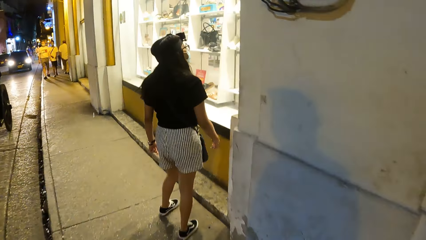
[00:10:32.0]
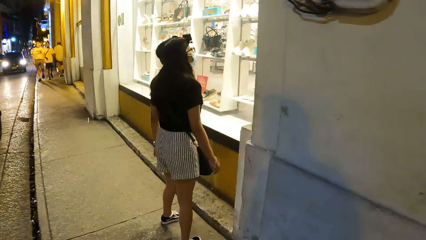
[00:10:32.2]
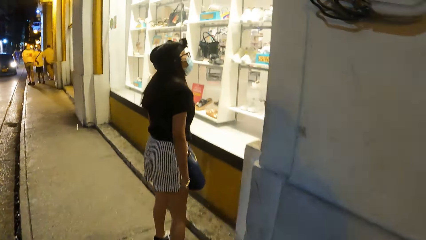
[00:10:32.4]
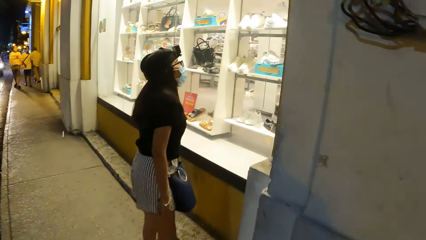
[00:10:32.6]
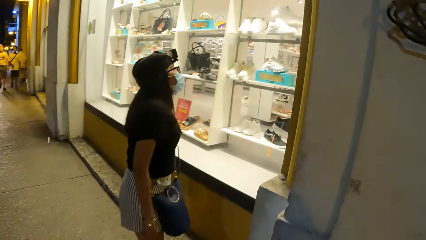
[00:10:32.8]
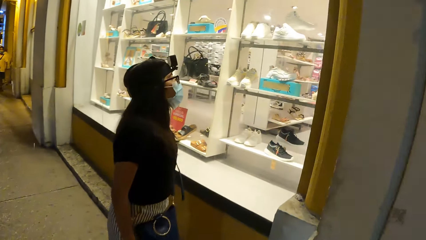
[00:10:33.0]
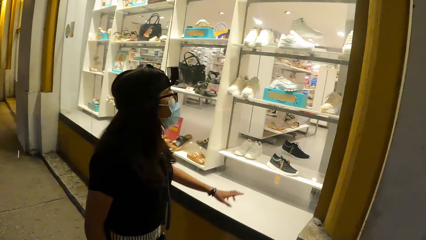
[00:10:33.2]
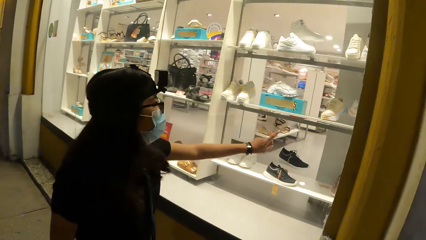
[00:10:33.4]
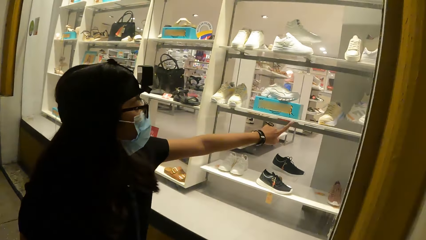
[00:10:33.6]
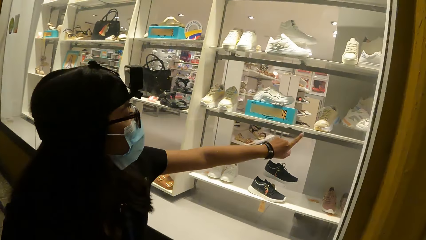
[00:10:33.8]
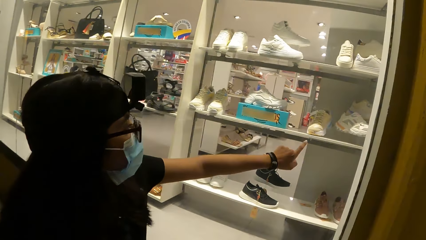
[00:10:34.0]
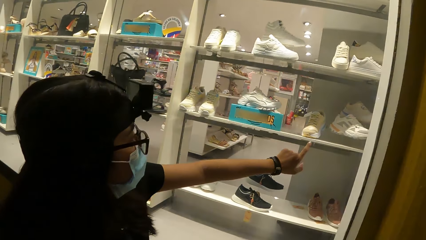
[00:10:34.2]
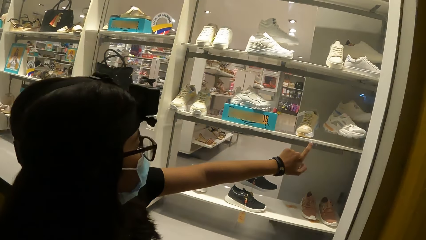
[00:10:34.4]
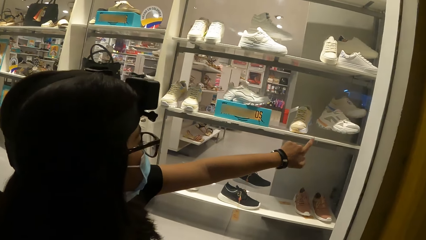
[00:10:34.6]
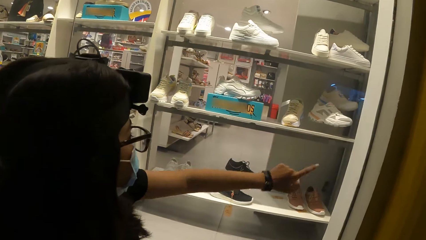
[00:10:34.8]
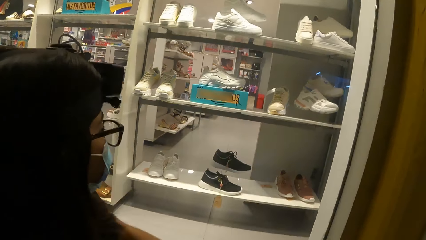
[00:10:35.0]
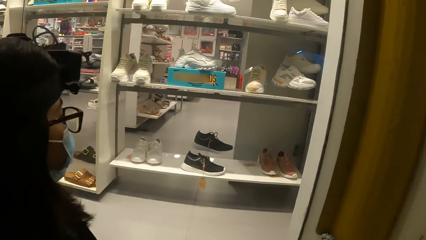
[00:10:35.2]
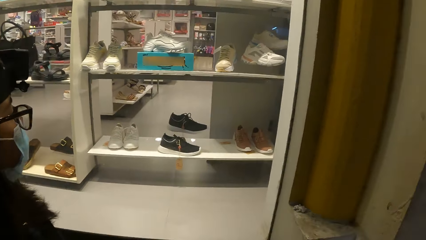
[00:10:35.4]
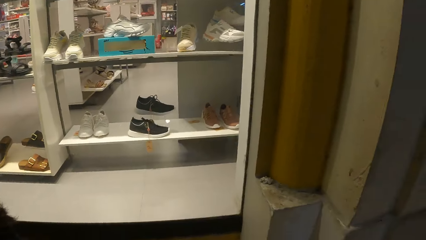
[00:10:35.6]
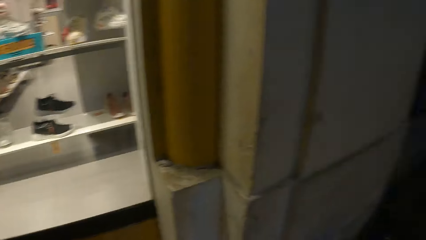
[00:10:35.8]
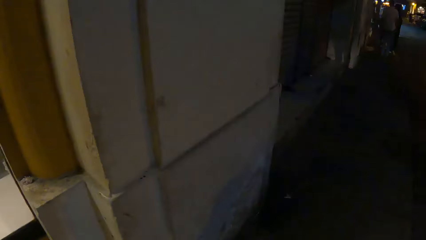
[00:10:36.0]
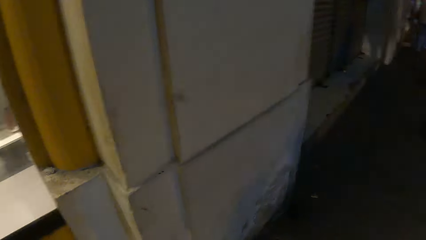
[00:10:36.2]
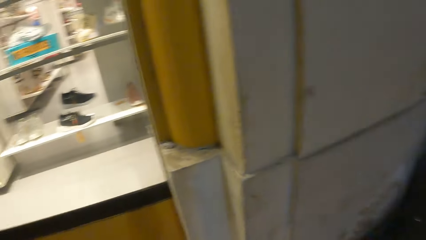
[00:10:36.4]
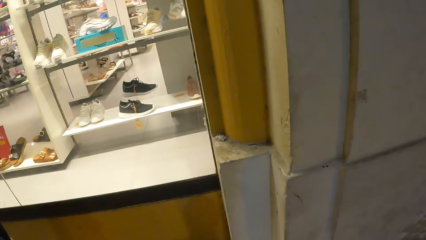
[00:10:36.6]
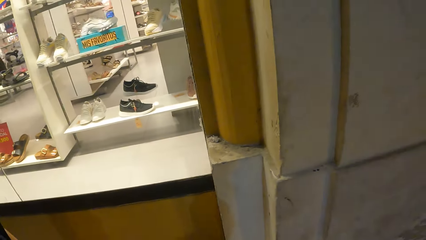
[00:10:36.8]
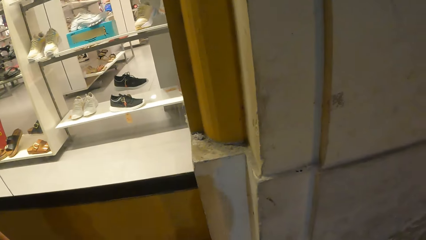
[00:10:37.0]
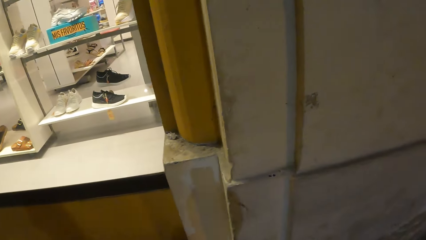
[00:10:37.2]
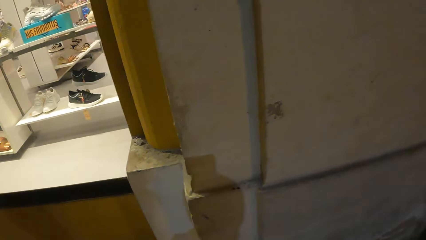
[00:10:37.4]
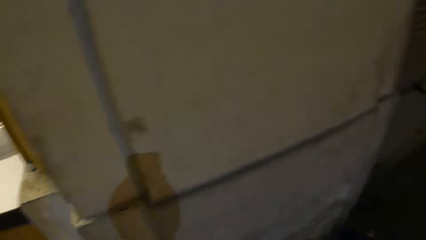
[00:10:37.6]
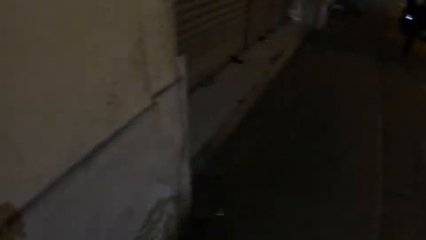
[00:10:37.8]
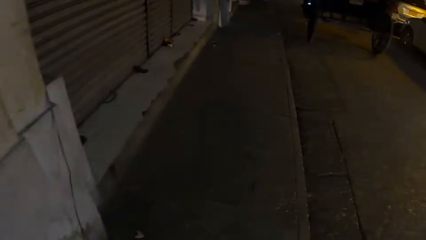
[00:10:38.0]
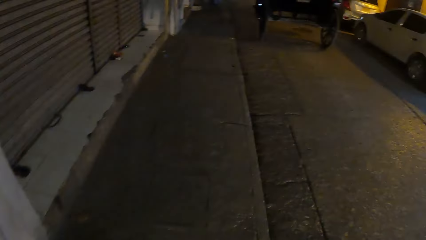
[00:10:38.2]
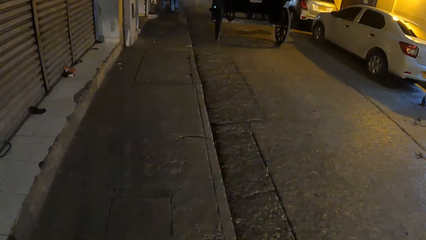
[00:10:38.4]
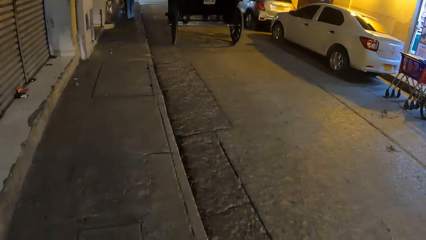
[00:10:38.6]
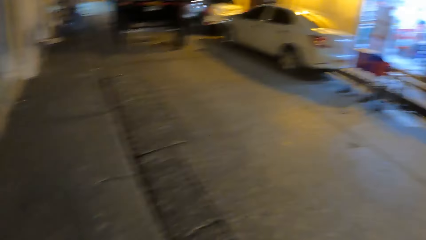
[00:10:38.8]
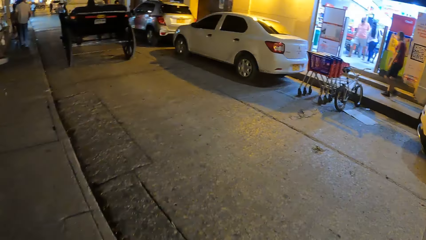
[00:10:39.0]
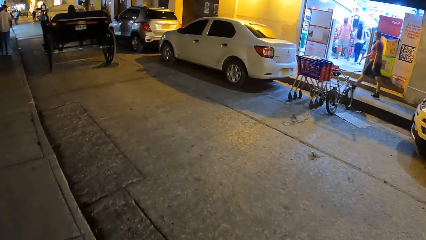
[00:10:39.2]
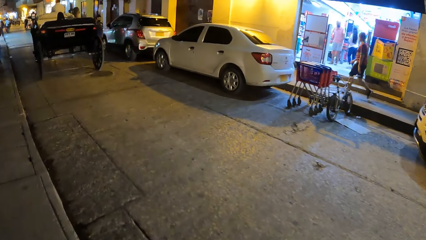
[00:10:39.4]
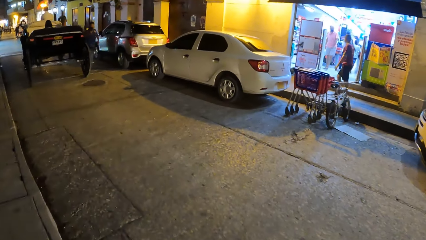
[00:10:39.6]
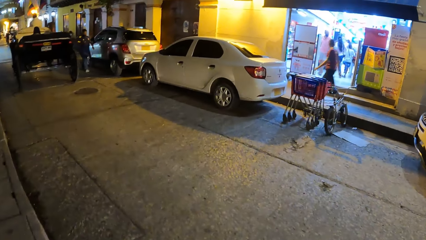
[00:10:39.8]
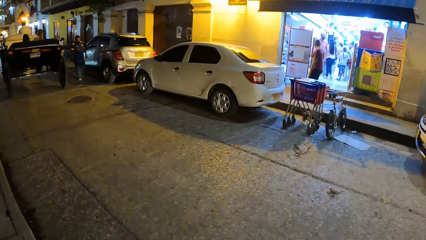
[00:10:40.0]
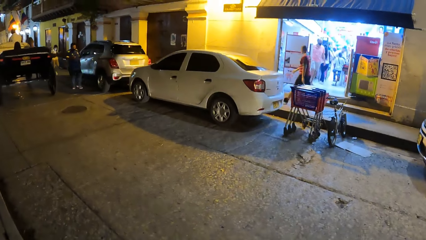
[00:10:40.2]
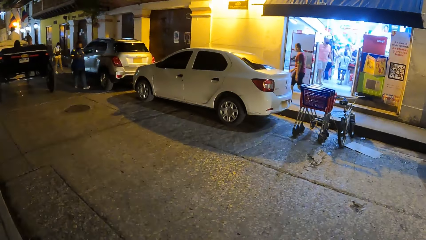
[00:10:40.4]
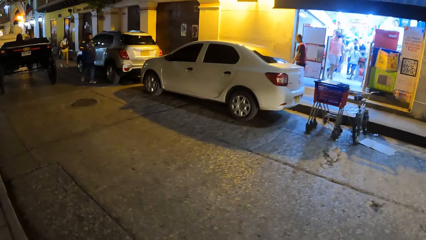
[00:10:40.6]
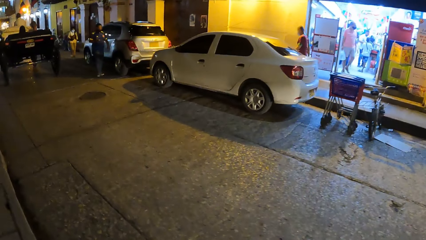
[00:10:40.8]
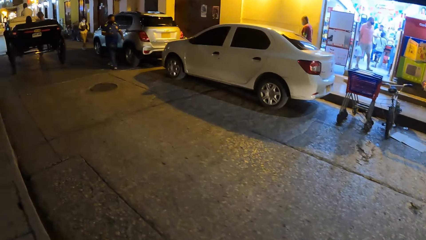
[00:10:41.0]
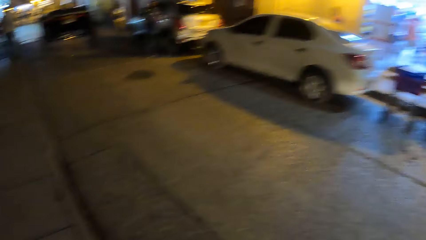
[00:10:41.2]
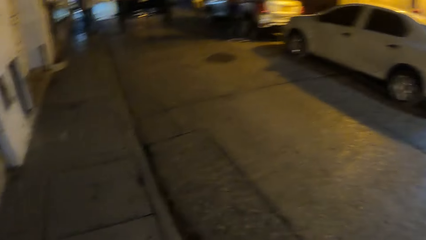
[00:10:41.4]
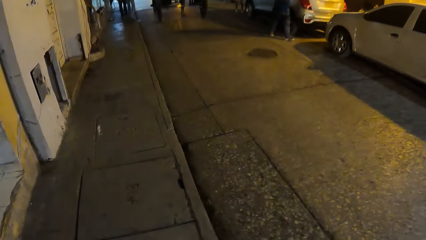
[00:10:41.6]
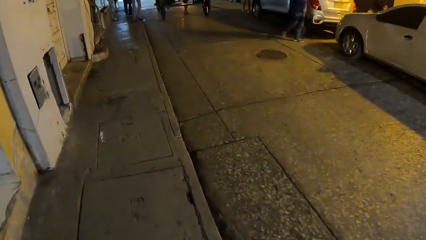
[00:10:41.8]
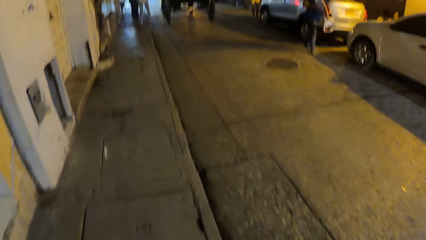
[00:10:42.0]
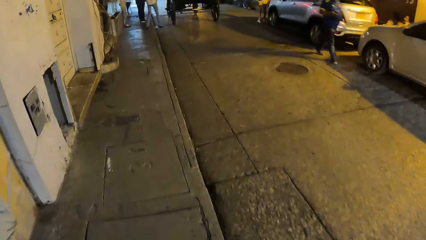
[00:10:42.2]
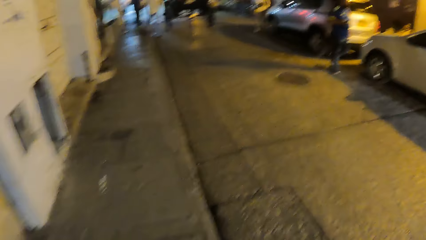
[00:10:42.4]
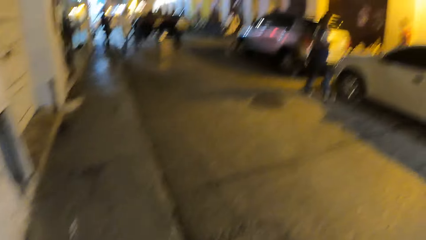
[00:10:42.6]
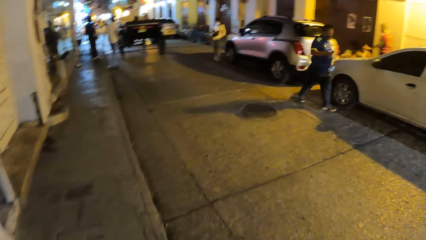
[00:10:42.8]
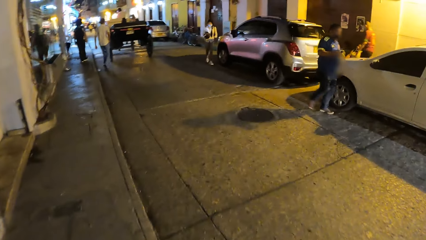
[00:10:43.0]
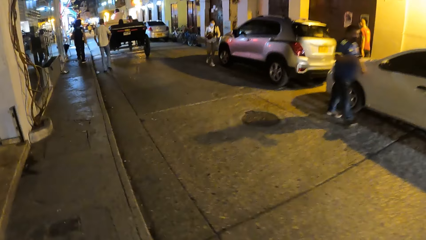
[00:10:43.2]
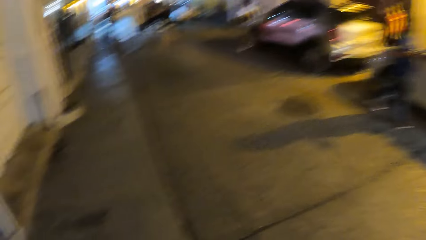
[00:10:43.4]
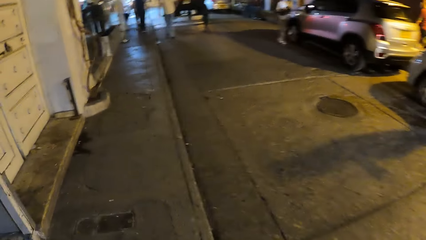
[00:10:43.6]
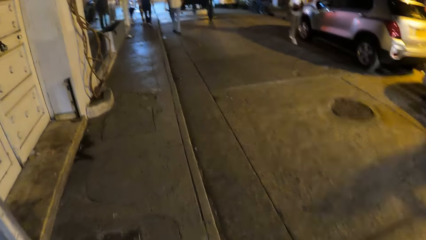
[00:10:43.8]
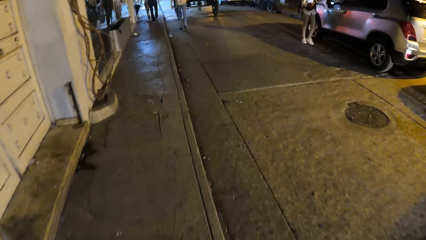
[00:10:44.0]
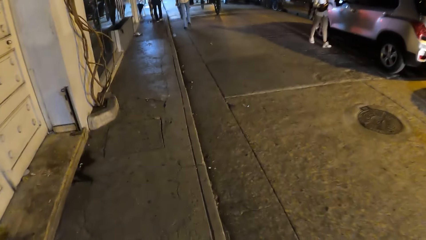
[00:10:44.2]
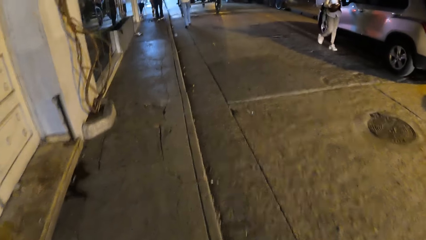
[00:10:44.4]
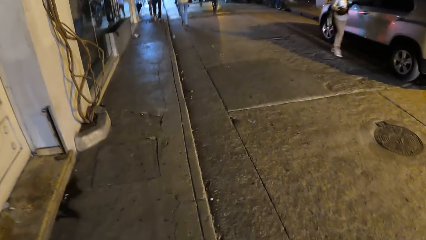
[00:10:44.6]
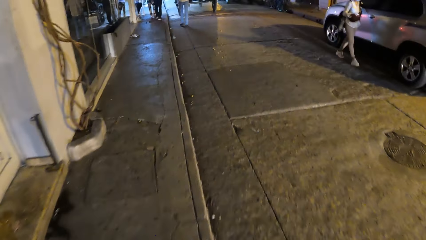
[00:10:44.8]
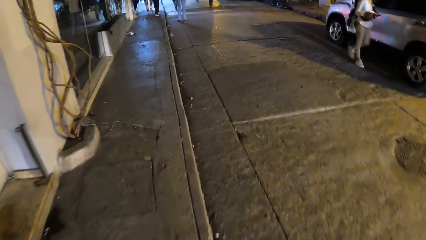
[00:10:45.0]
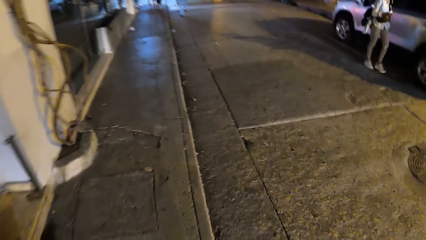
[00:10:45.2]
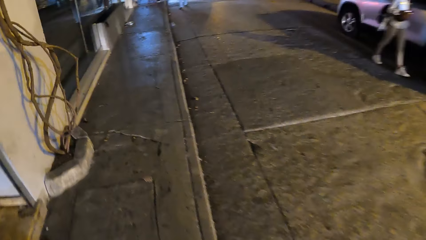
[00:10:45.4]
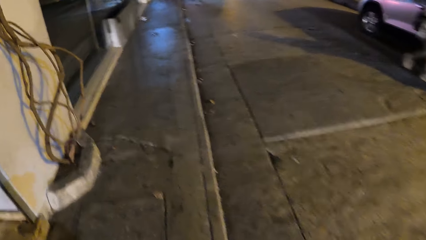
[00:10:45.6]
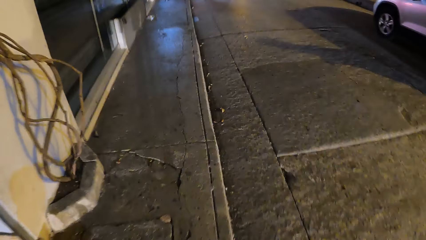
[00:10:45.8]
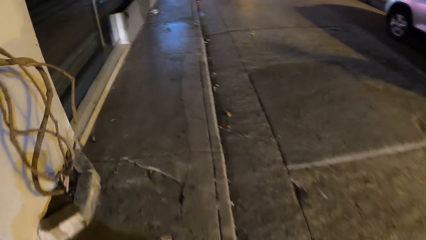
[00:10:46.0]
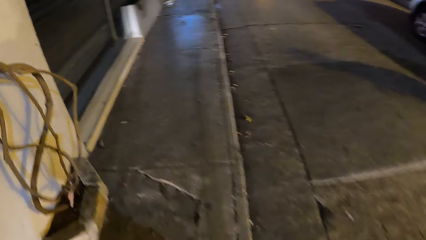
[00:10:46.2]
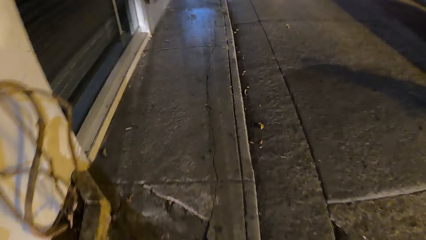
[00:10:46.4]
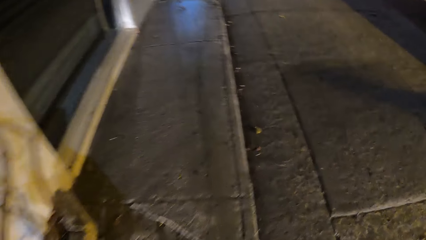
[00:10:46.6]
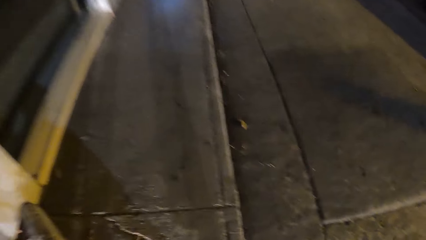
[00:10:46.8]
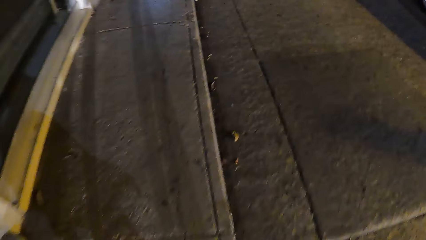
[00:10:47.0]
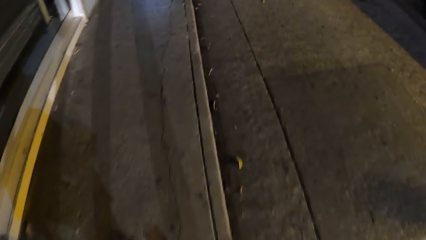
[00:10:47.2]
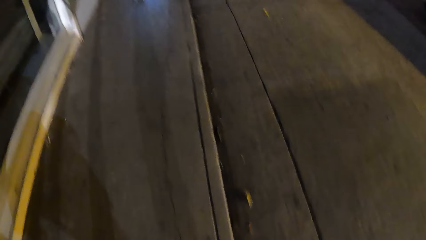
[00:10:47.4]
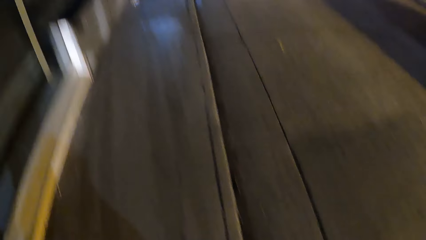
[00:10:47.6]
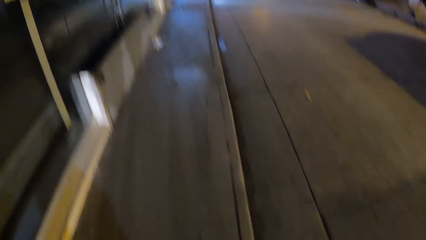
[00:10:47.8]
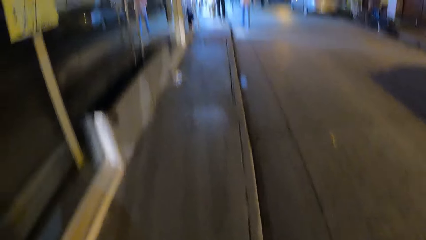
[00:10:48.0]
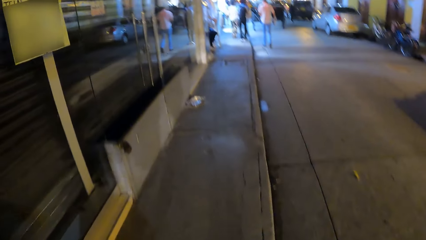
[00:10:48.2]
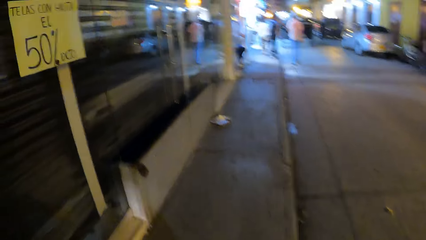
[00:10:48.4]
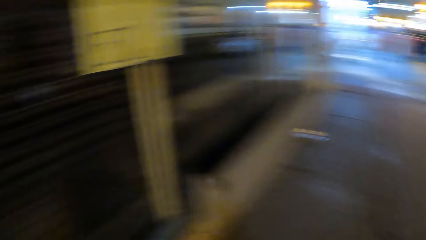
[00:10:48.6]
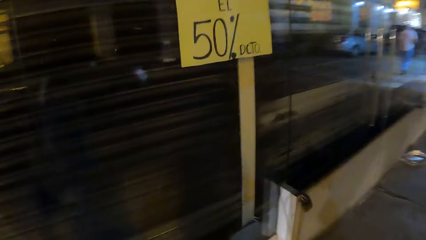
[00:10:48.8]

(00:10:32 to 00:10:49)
The camera wearer turns round. A lady points at the window. The camera wearer walks along the street.
